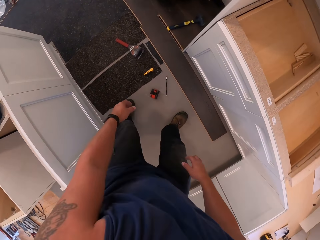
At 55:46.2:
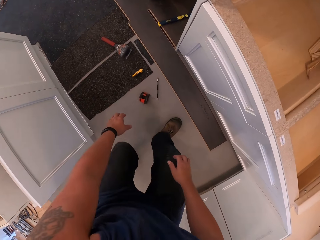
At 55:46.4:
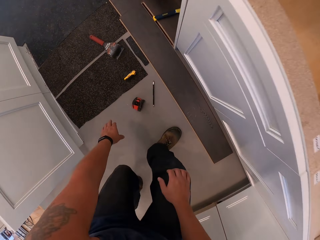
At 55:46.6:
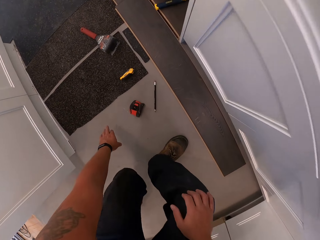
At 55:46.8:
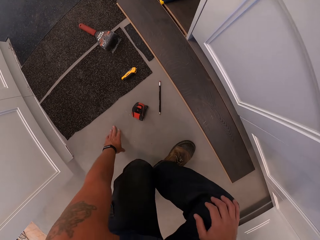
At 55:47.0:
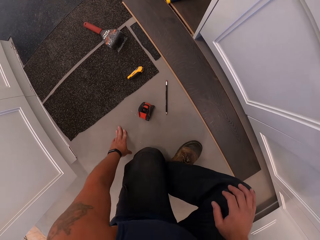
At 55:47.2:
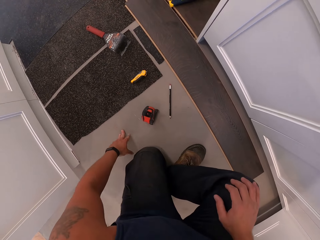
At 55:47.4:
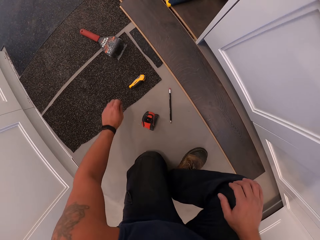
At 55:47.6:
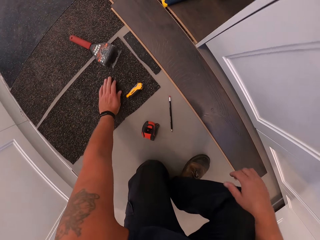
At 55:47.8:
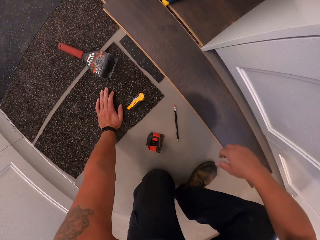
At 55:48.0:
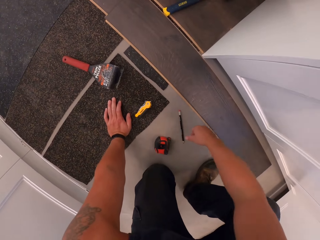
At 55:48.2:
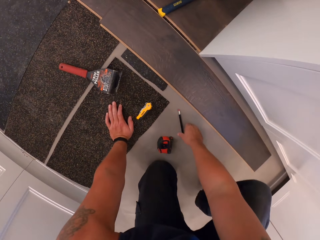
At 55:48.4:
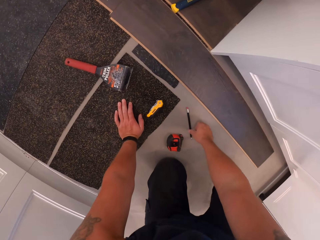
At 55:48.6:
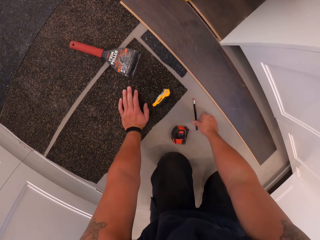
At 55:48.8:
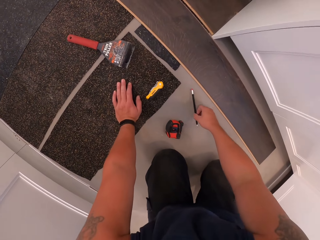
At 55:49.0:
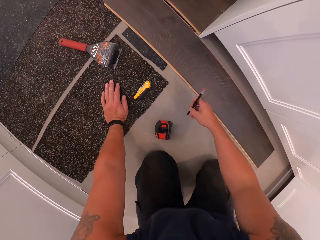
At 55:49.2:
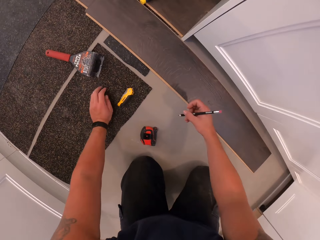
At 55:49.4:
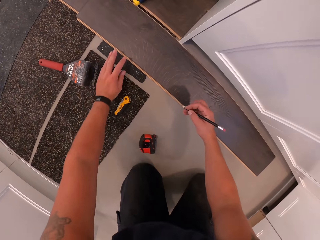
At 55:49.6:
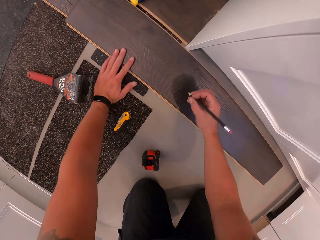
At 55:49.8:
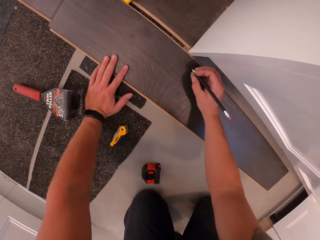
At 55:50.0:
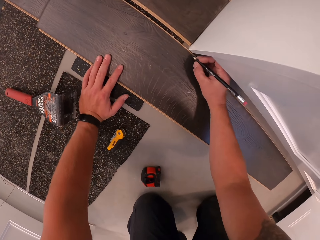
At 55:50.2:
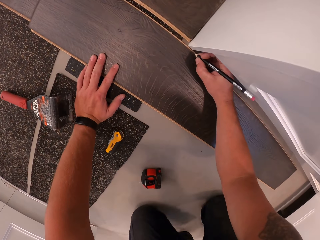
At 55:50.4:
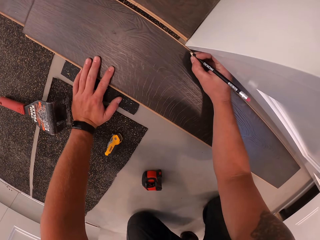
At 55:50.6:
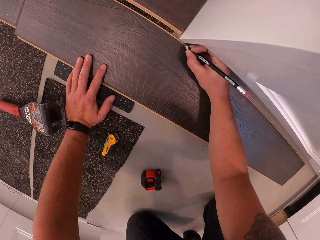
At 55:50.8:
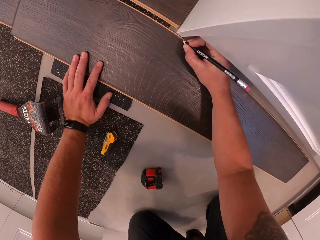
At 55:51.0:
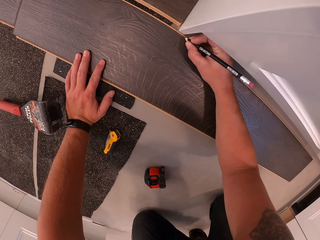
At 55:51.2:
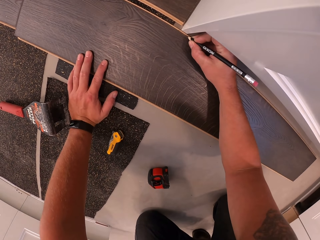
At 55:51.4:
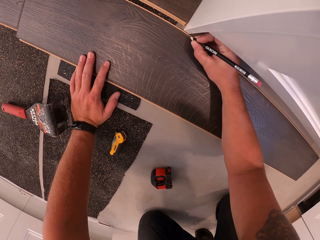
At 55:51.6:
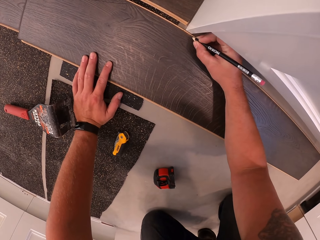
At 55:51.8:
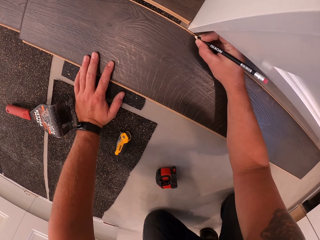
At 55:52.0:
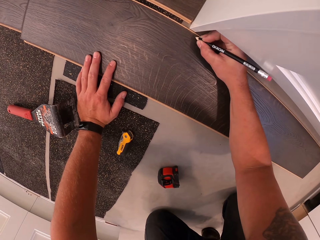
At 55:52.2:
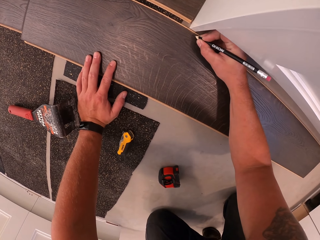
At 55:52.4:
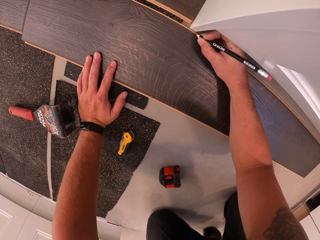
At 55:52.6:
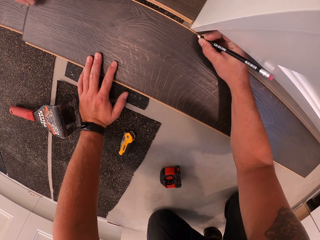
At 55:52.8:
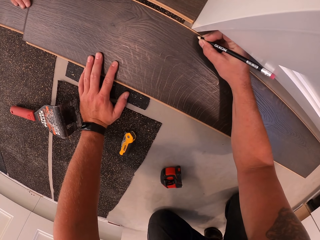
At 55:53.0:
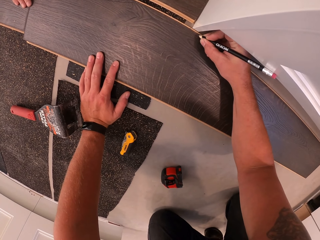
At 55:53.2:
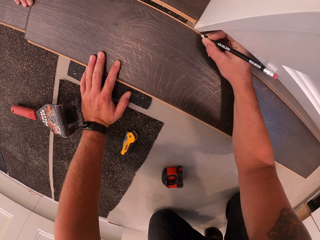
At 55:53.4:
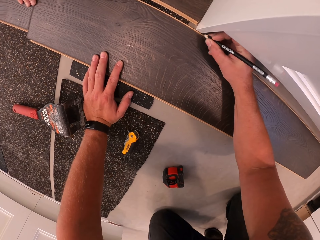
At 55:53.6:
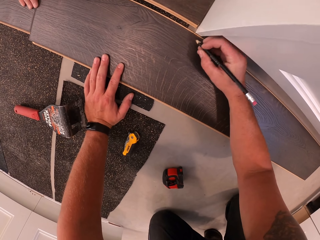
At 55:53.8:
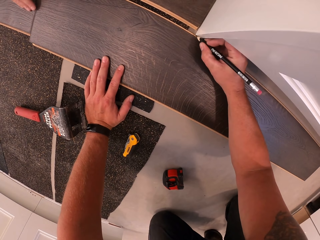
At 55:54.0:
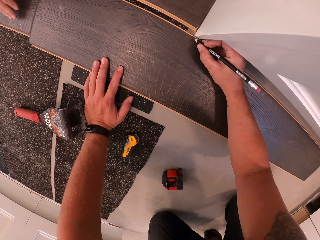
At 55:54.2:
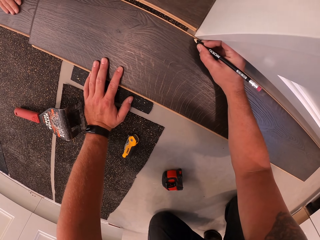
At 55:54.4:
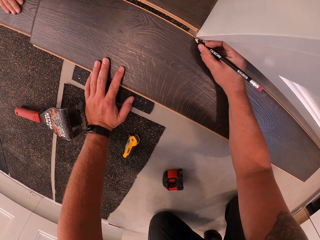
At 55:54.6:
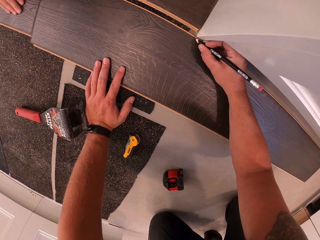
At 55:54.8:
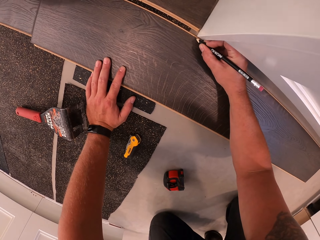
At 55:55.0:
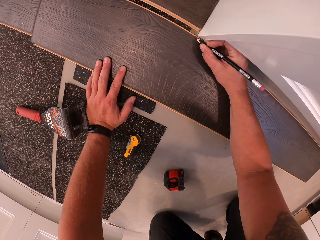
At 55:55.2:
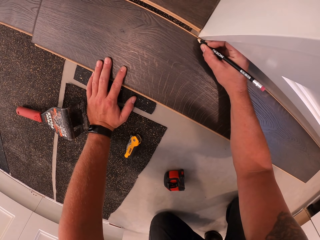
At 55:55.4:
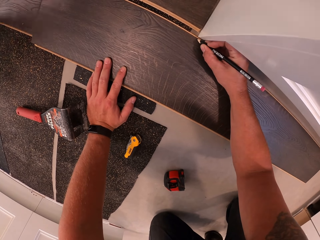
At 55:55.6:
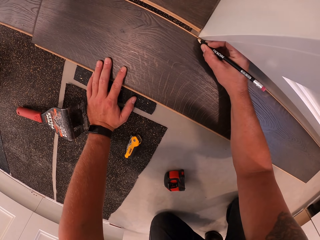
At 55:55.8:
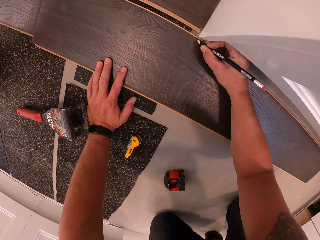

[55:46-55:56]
The camera wearer bends down. He picks a pencil from the floor with his right hand. He writes on a plywood with the pencil on his right hand.

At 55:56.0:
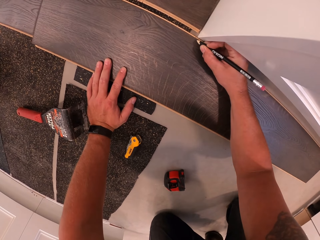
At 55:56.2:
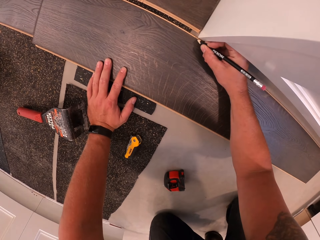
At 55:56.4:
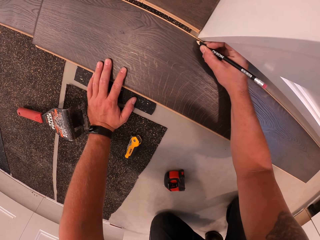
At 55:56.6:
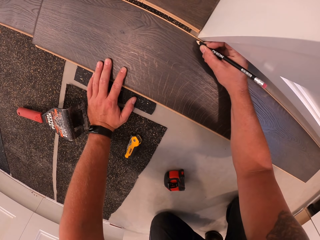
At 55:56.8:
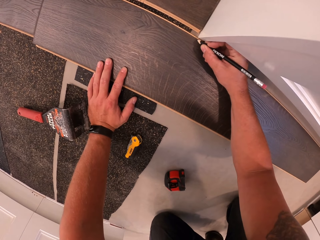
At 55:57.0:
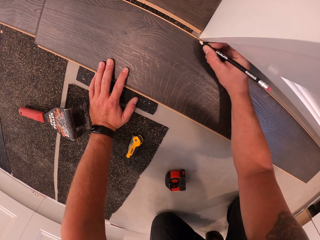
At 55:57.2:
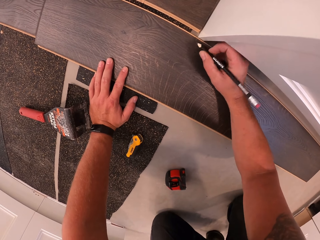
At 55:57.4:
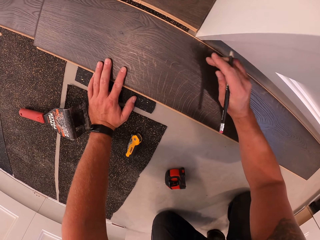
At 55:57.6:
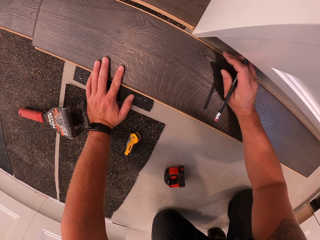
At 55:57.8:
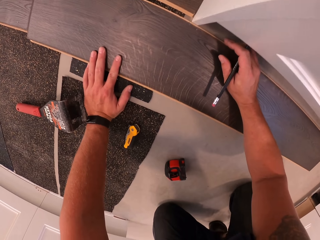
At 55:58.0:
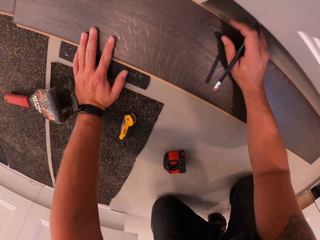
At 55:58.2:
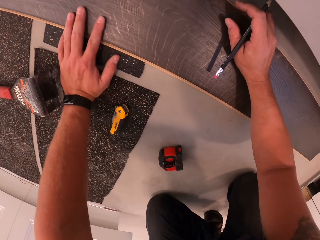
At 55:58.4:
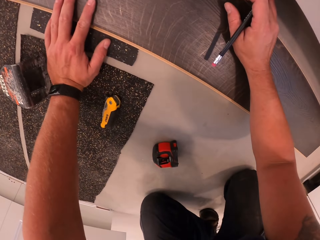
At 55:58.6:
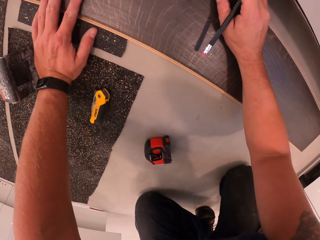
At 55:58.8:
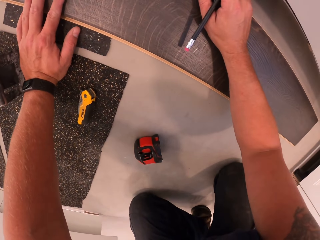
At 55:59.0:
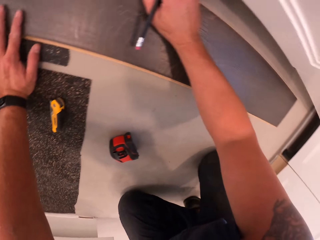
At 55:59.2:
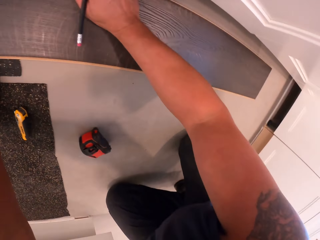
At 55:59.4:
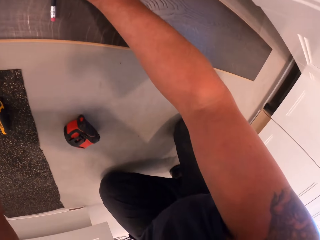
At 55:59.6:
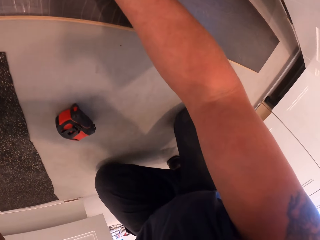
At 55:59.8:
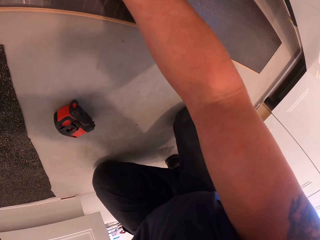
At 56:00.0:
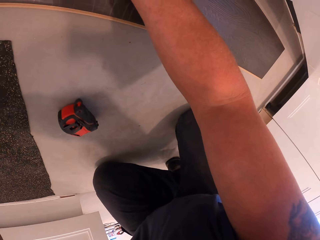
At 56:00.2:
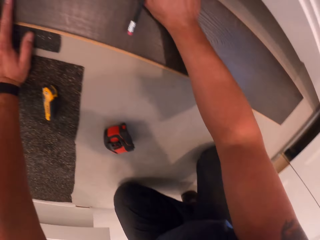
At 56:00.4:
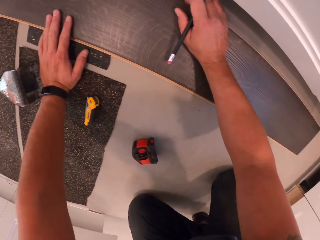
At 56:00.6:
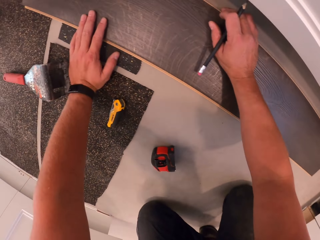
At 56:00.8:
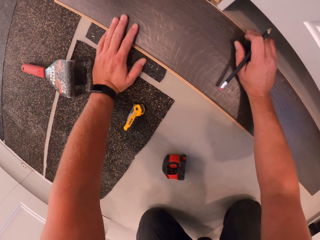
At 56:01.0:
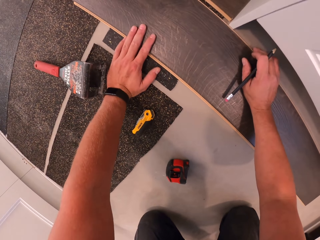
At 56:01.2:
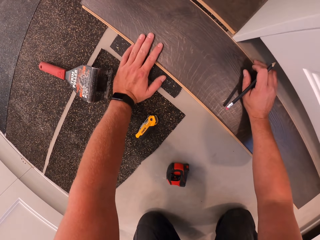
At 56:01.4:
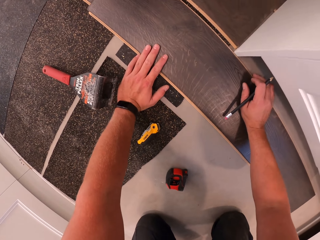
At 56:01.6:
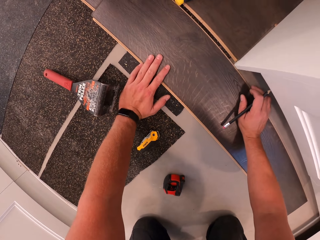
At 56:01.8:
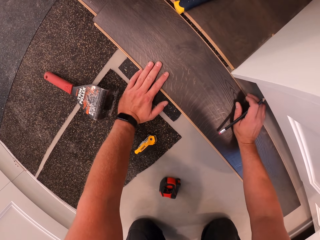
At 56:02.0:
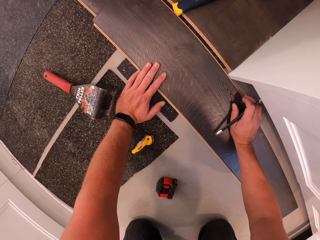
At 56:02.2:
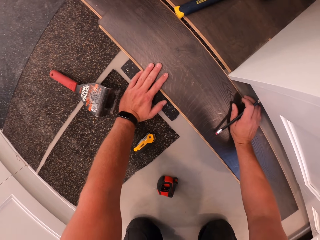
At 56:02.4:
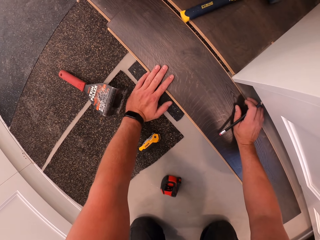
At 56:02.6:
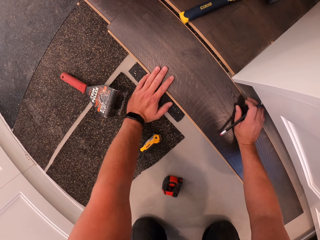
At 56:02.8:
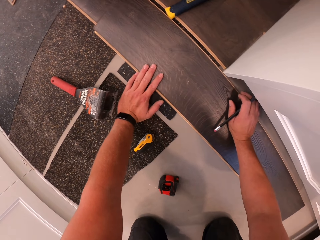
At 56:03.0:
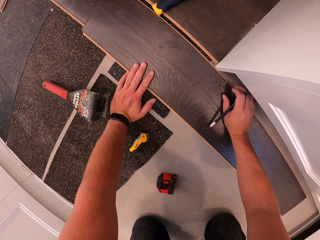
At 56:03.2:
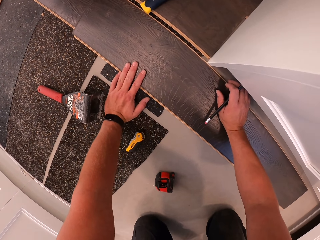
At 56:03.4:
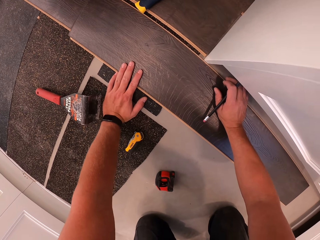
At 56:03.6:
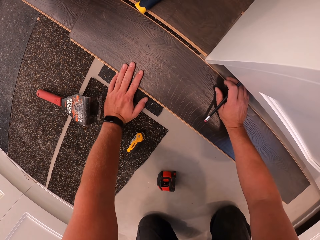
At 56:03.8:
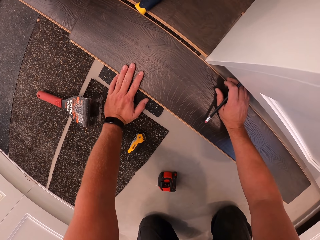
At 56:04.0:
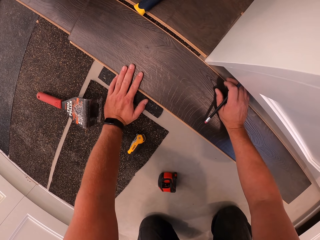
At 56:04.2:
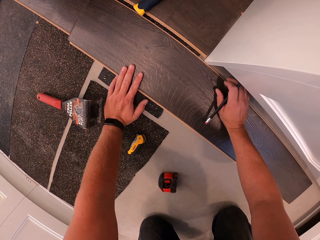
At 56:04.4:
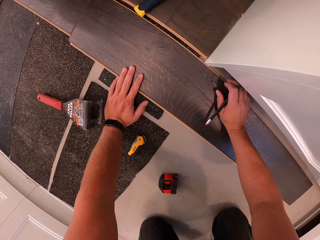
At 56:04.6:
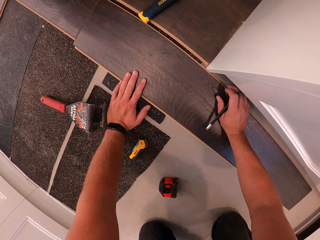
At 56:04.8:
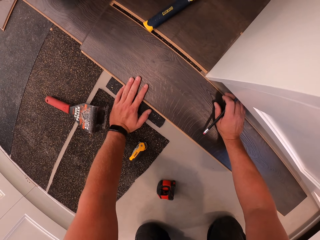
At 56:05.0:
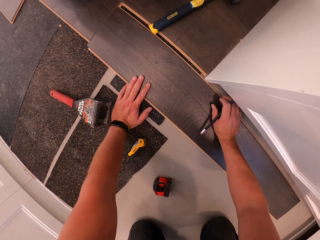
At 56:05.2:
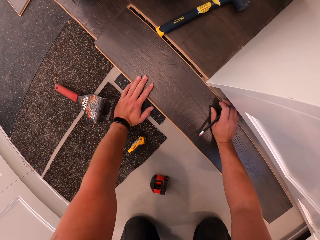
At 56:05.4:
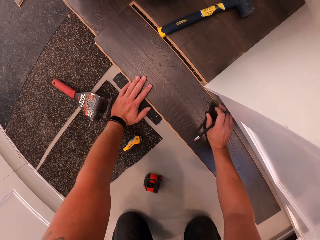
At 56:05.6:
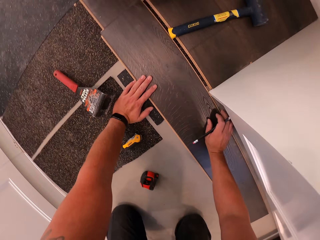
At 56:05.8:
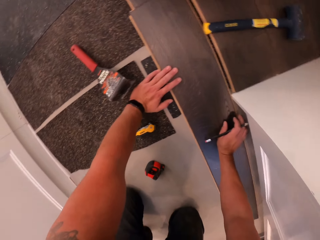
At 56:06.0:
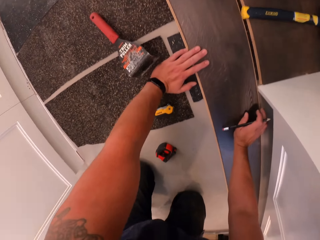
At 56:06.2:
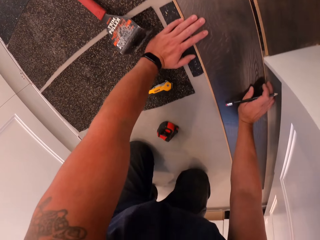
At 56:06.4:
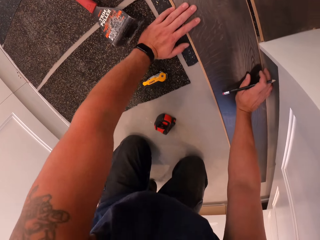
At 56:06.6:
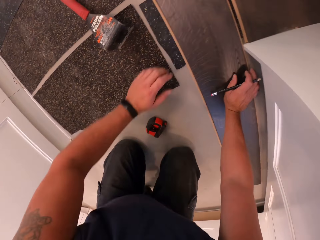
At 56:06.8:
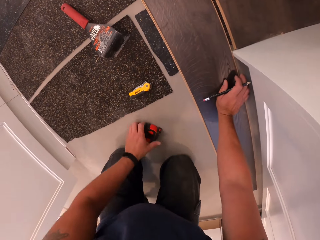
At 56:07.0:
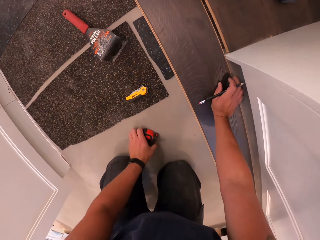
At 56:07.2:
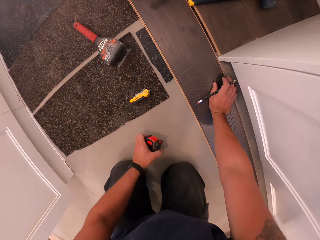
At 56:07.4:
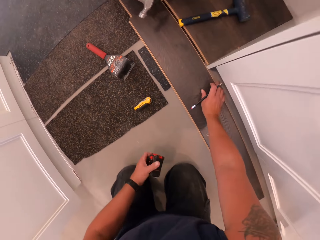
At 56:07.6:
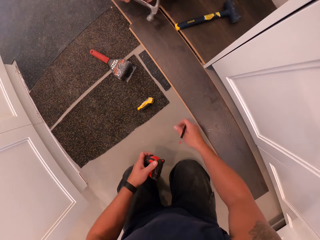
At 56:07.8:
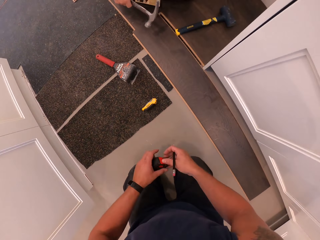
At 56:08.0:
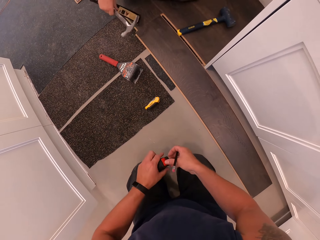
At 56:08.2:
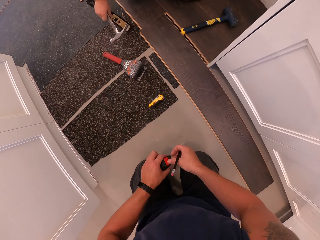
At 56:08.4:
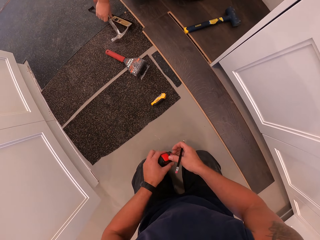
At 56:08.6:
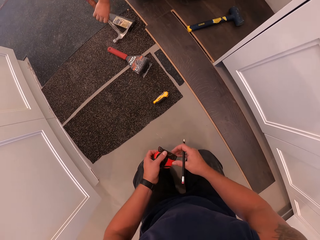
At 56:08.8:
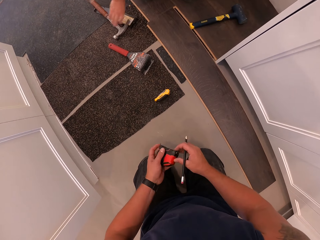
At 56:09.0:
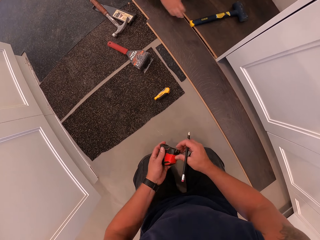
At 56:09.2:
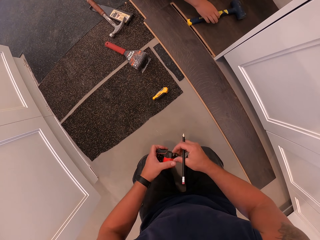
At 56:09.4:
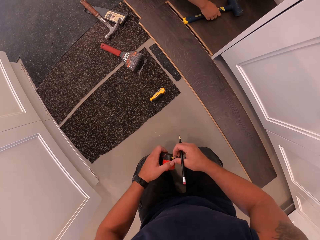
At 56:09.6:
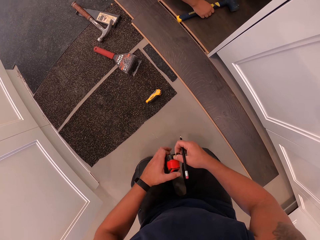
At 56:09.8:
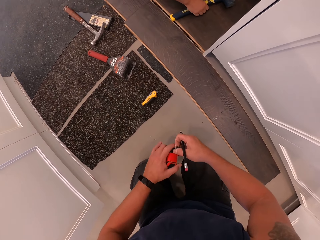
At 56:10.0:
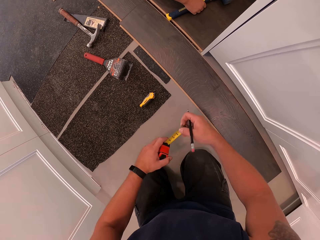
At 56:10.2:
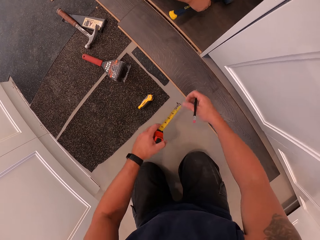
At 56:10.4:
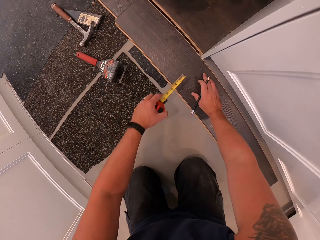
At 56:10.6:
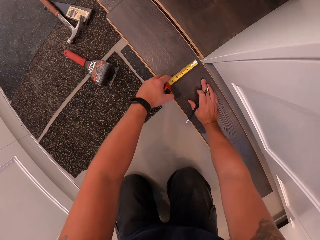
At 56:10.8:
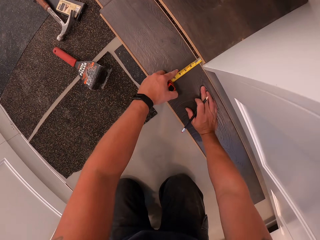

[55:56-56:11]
The camera wearer places hands on the wood. He picks a measuring tape with his left hand. He pulls out the measuring tape with his right hand. A man holds the hammer, puts the lever on the floor, puts the hammer on the floor, and holds the hammer.
